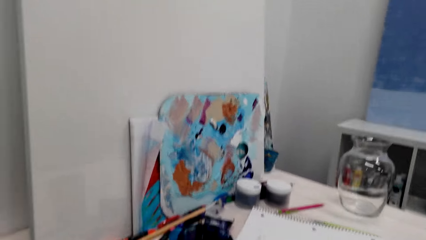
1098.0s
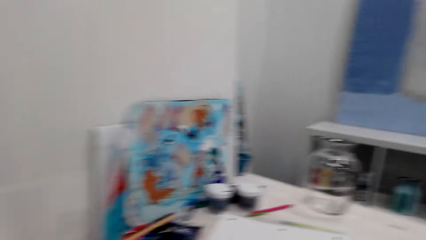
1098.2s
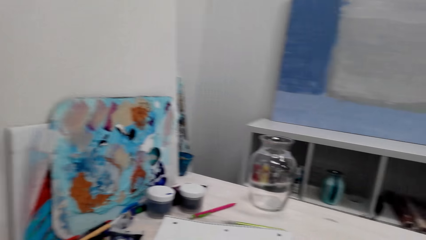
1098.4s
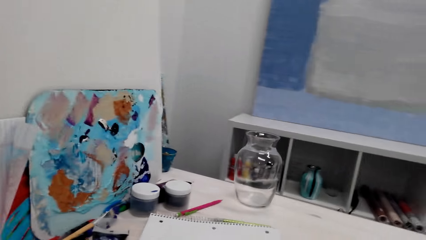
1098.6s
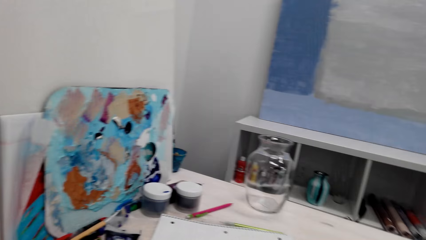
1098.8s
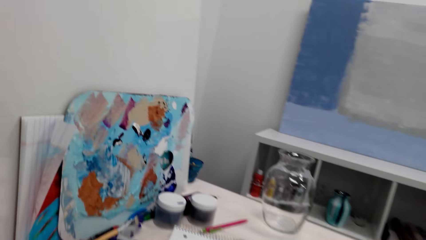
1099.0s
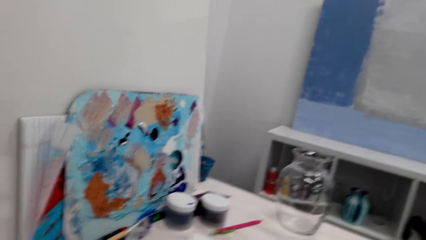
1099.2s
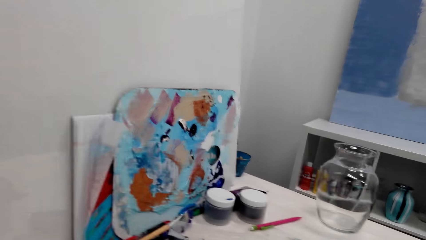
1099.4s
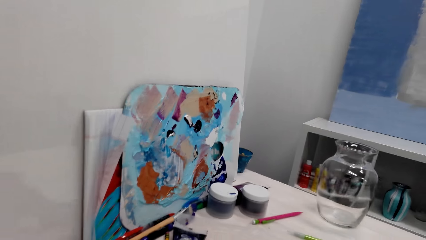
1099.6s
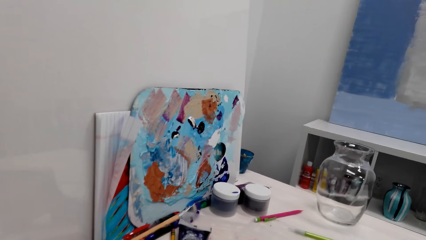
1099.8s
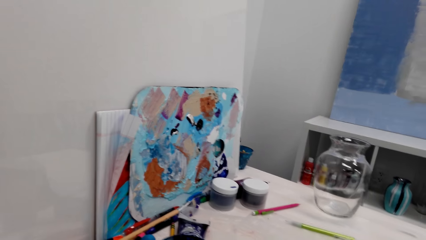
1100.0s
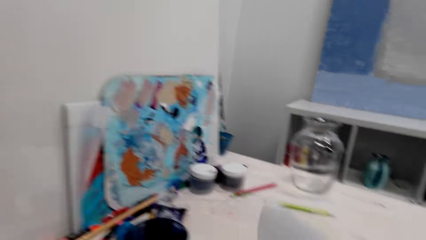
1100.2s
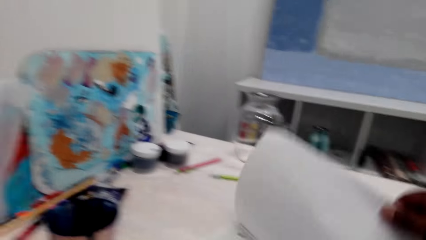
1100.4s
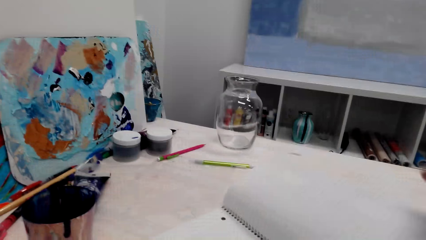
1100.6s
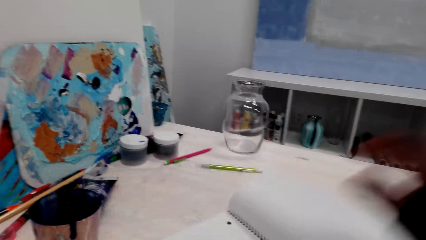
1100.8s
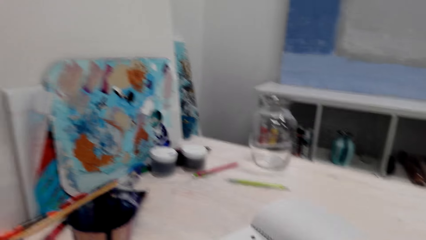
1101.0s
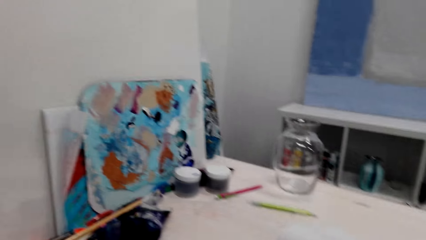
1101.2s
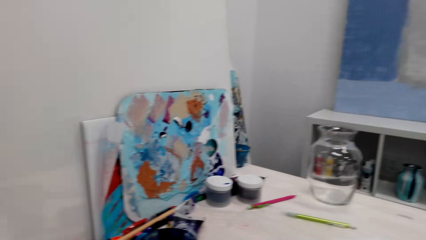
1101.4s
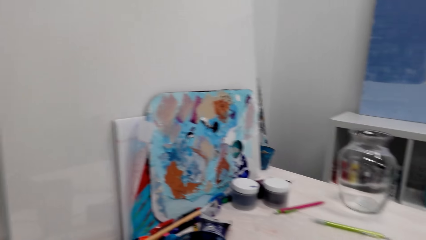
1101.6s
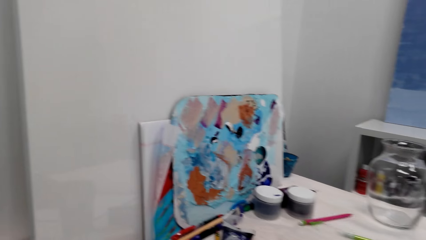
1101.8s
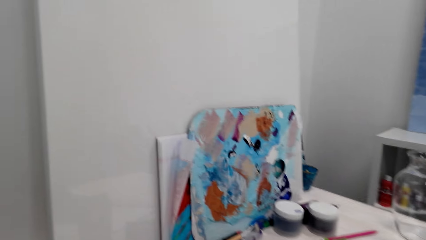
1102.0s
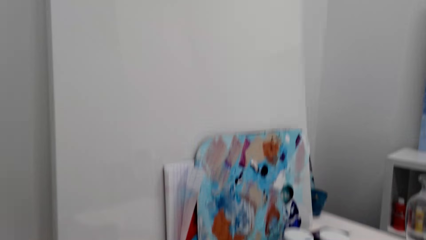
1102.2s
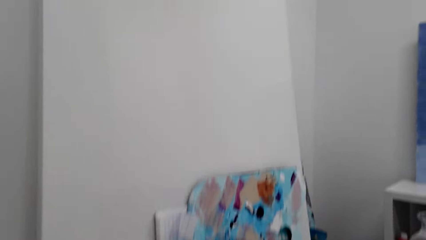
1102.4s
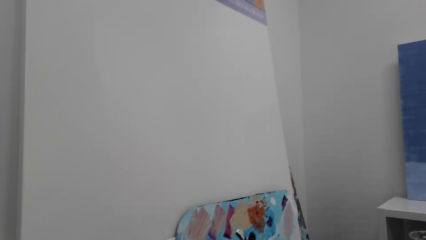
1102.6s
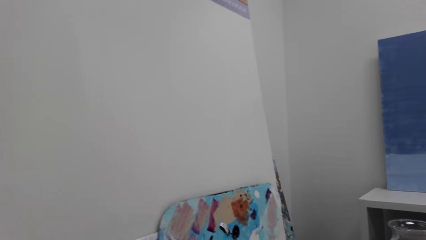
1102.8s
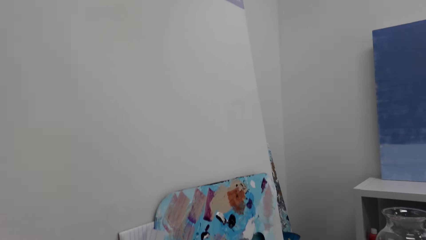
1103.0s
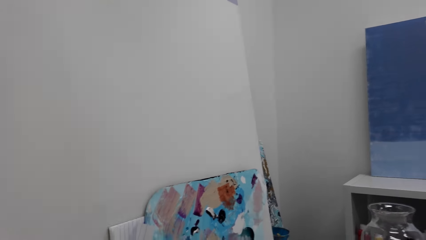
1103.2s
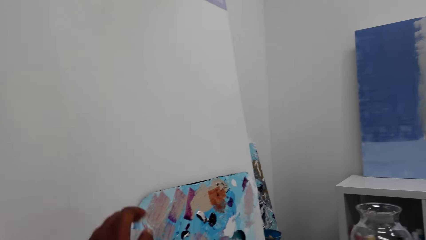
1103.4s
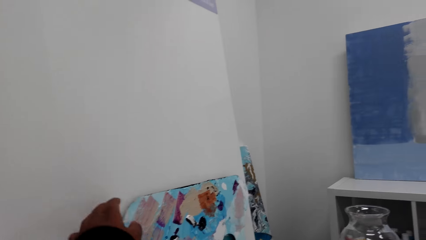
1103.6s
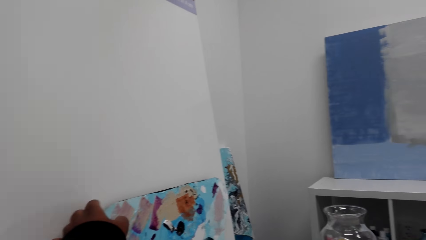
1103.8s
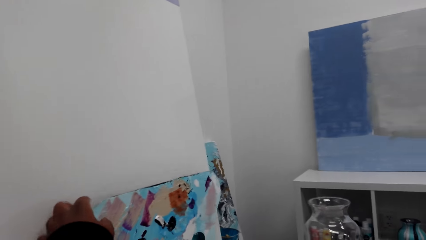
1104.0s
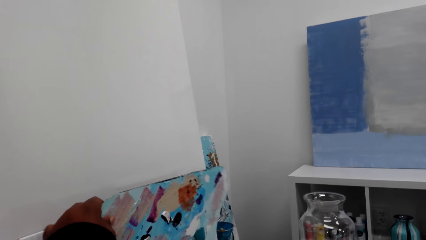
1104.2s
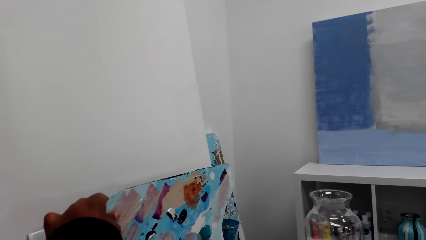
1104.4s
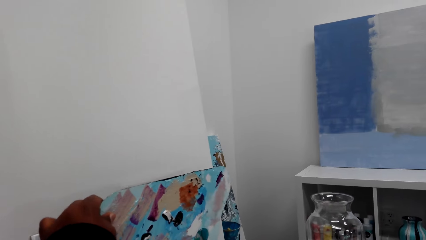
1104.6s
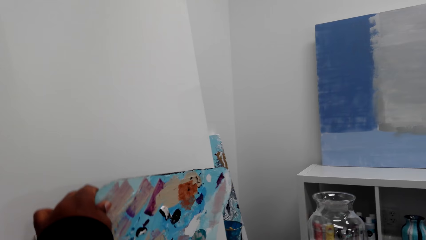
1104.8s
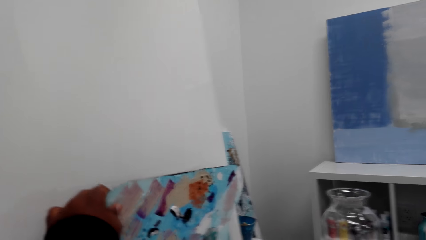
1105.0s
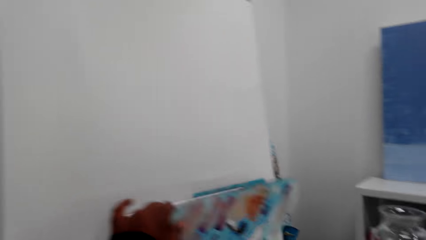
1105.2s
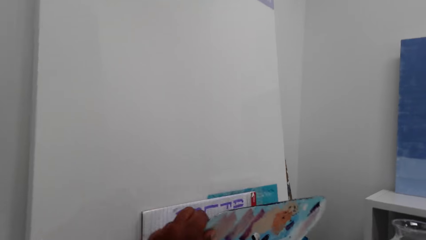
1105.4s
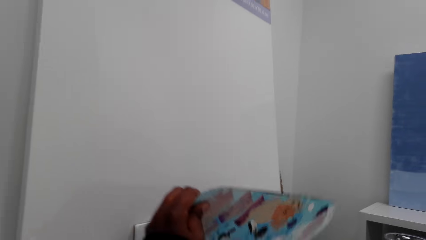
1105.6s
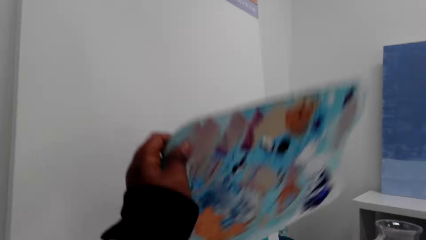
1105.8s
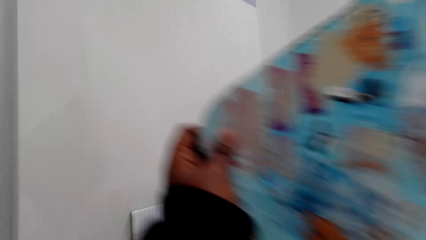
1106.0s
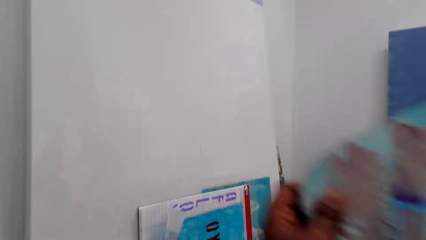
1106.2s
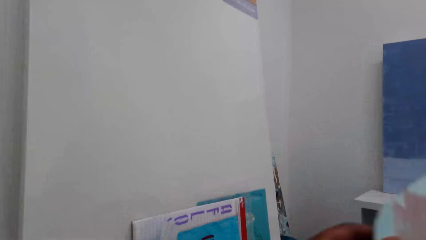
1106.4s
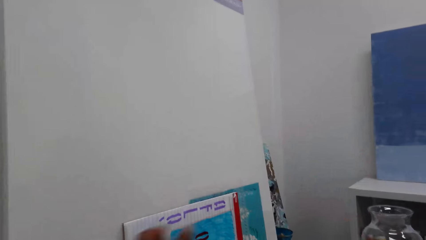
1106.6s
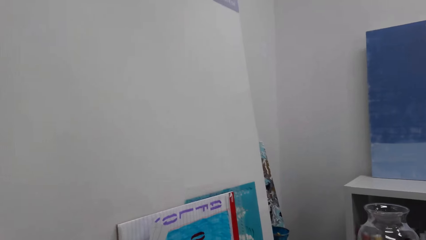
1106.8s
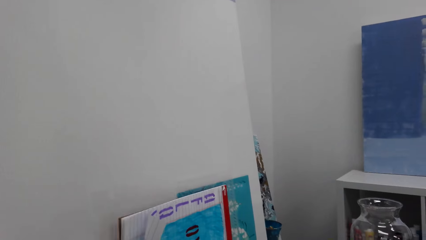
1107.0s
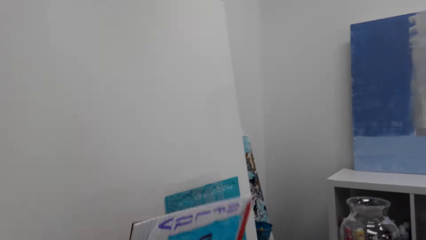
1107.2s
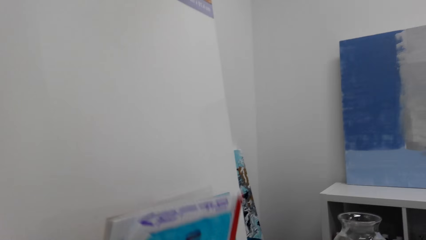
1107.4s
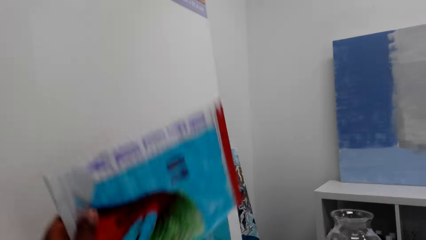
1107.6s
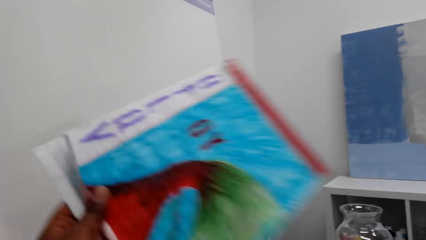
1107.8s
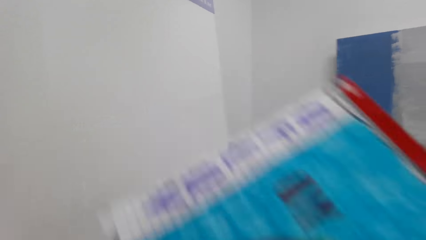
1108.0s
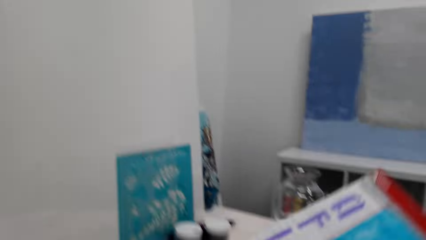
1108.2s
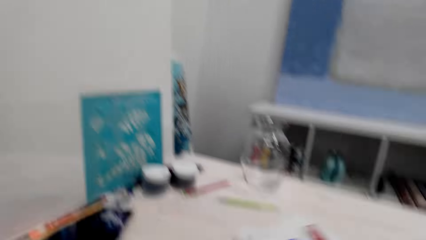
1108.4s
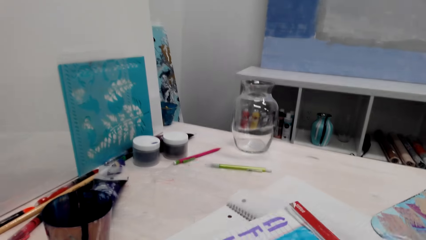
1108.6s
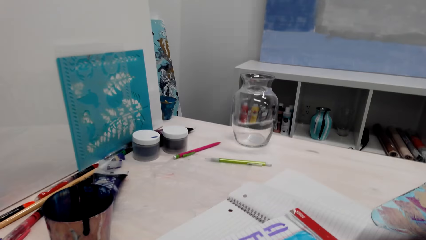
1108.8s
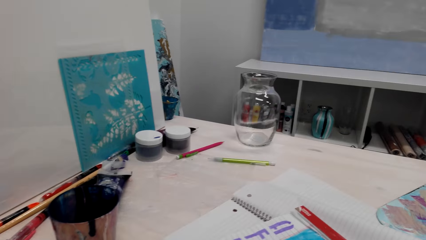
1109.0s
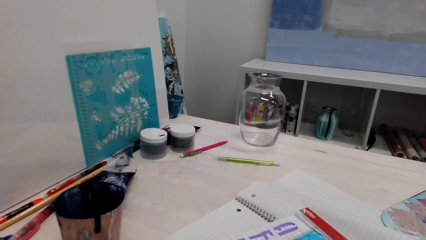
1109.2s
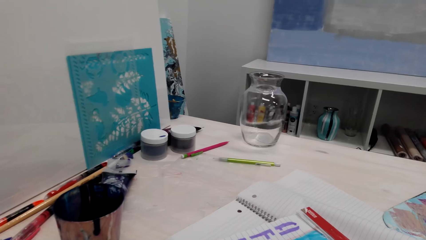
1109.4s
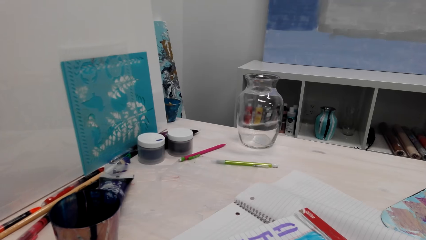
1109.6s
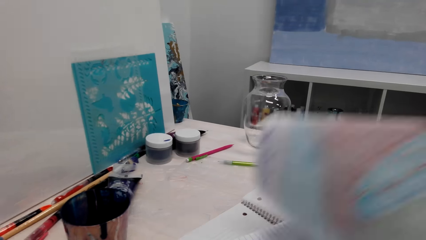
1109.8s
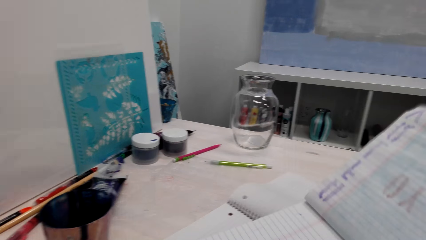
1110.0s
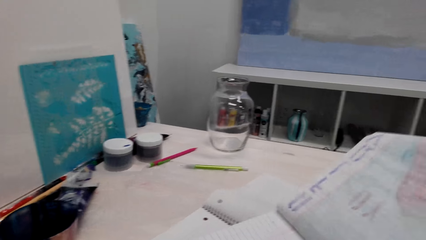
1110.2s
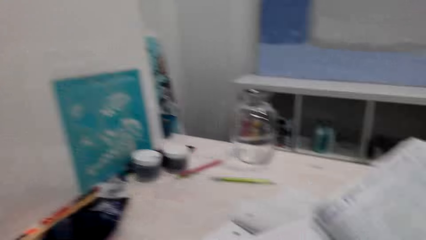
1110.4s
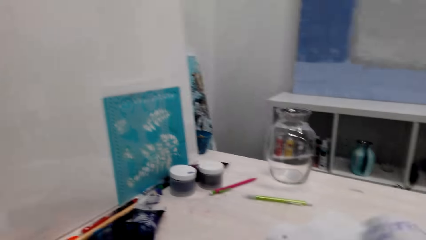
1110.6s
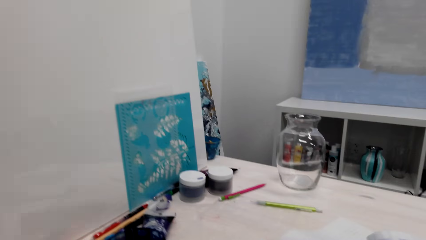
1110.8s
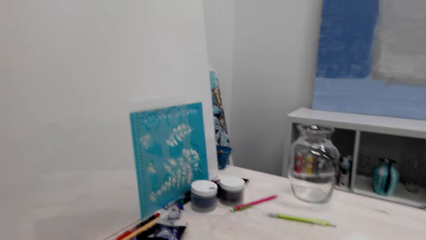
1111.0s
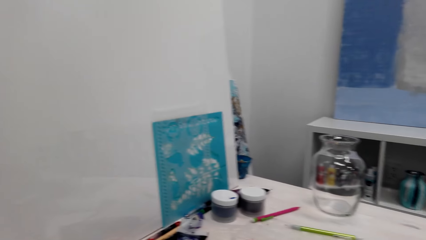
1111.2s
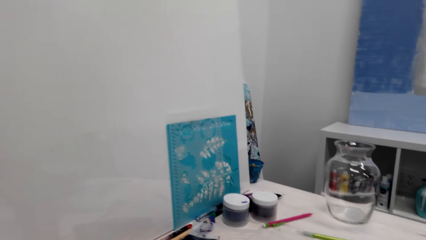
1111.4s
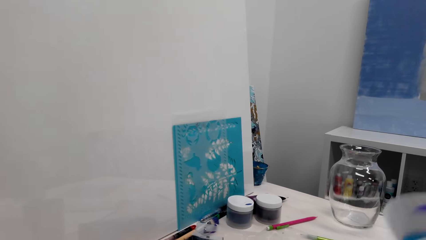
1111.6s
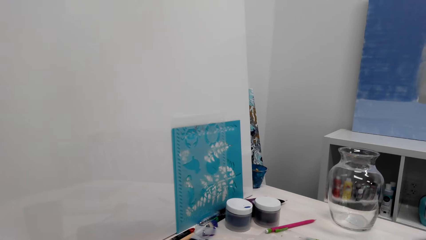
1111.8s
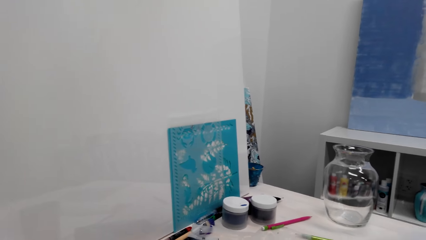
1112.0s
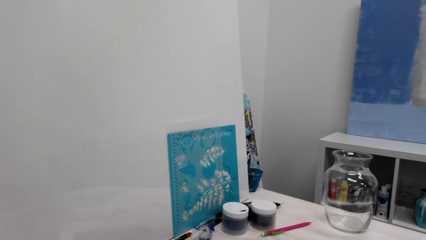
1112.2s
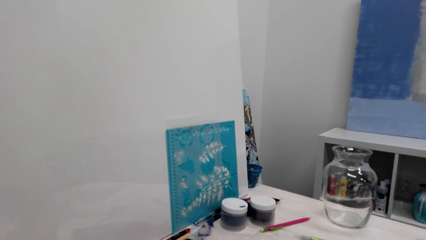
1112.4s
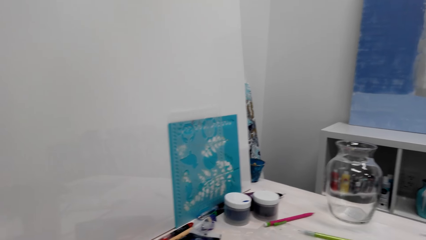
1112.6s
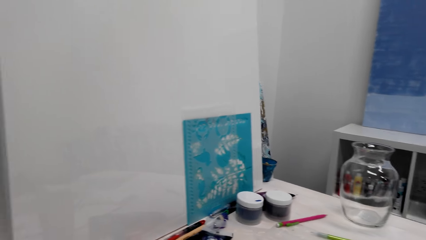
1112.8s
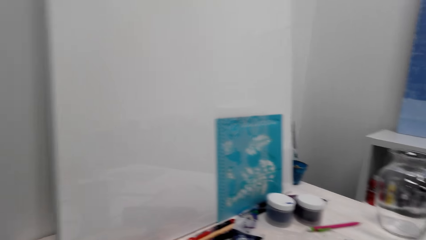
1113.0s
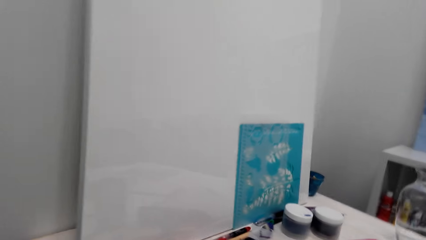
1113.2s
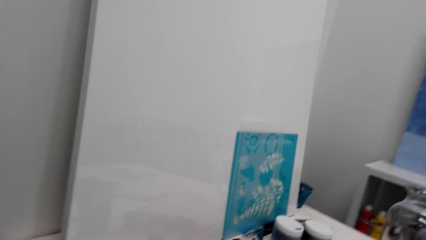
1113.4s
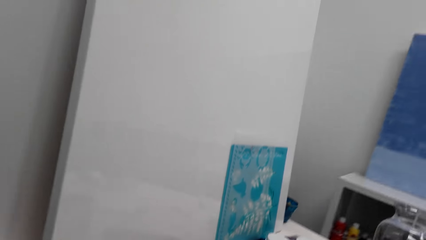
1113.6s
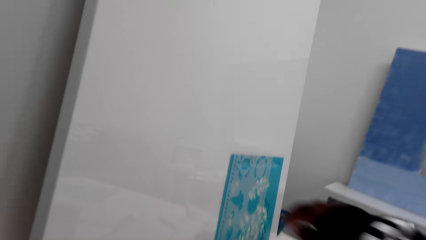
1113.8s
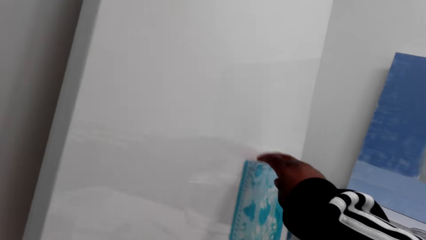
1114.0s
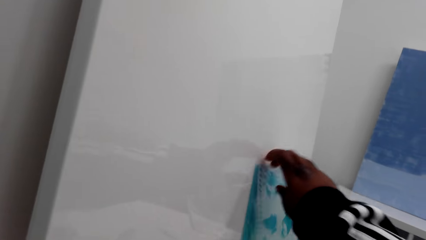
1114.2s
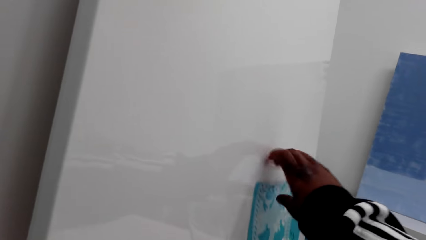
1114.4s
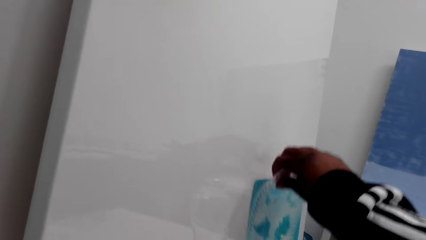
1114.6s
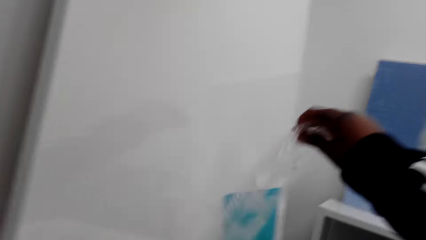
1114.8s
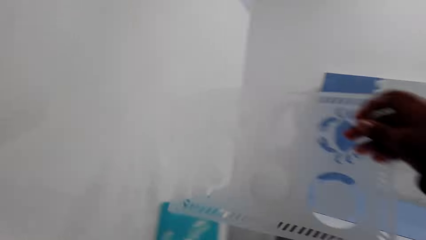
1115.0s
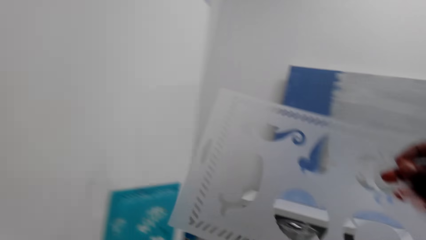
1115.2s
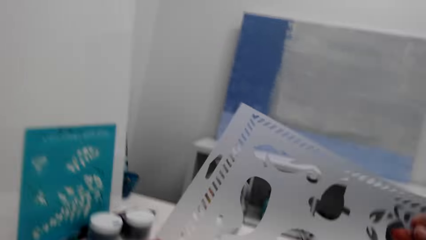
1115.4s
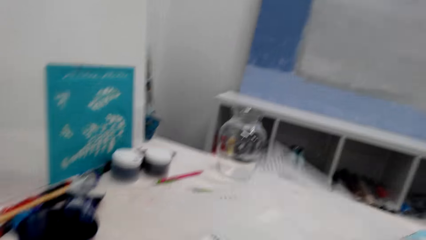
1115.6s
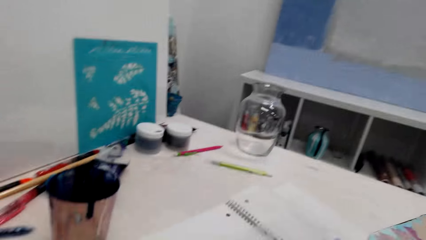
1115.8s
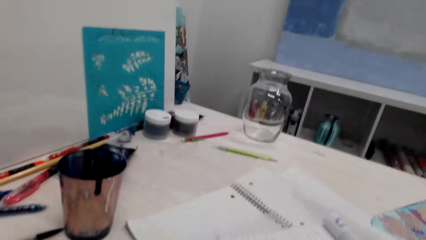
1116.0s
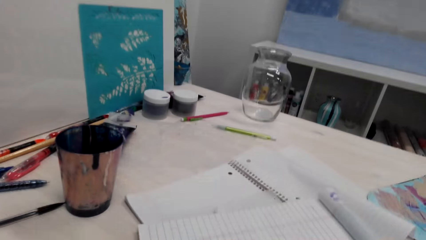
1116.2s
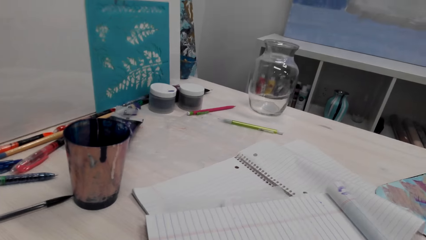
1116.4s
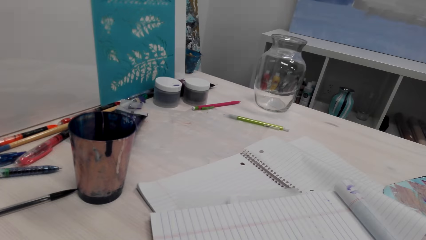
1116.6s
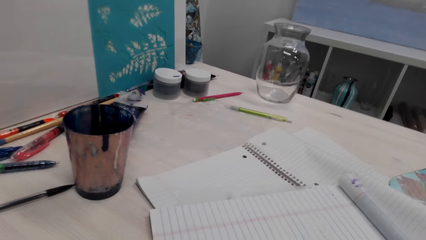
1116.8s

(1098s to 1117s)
The camera wearer turns a book page. They adjust a paint pallet. They pick up a painting. They adjust a book, pick up the book and put the book on the table. They turn a book page. They adjust a shape cutting. They pick up a plastic.
